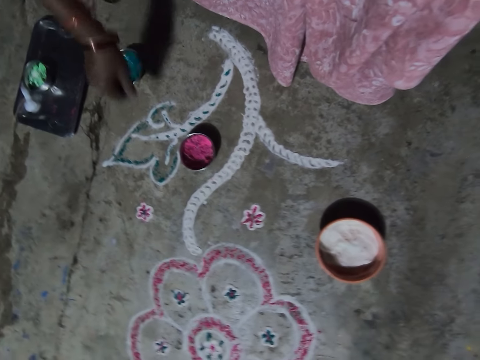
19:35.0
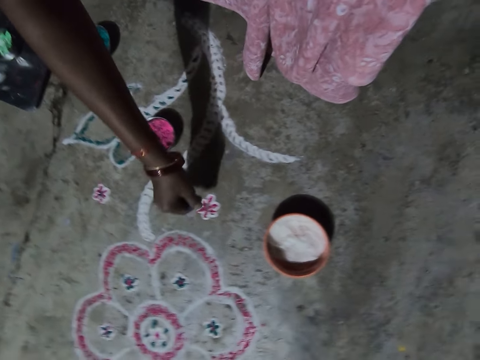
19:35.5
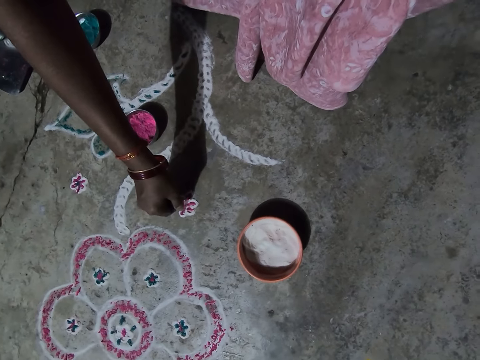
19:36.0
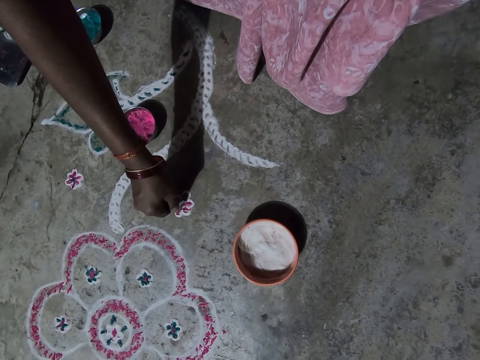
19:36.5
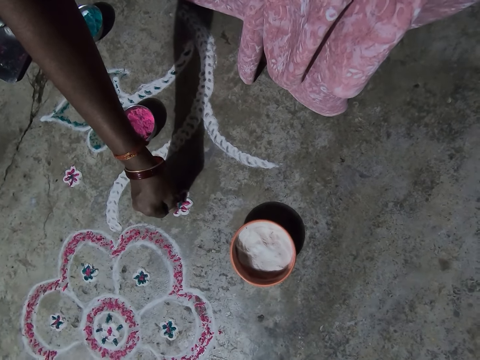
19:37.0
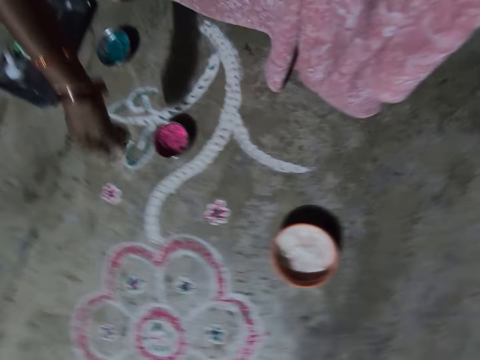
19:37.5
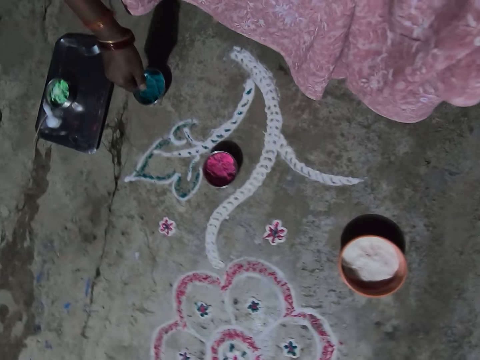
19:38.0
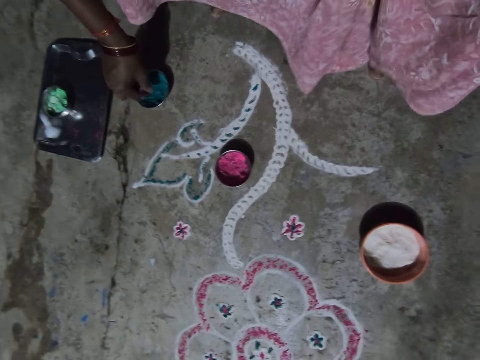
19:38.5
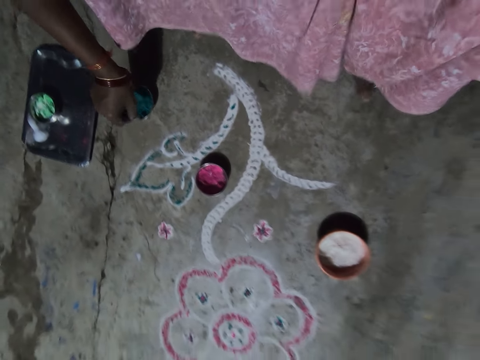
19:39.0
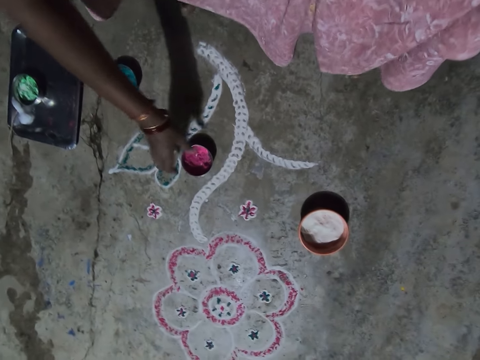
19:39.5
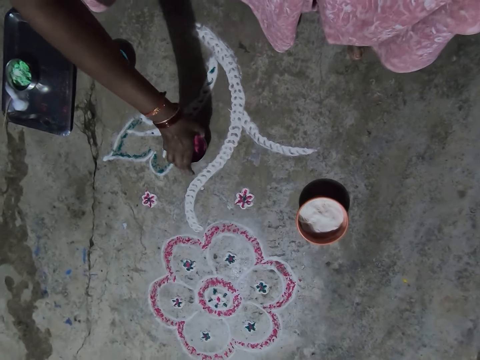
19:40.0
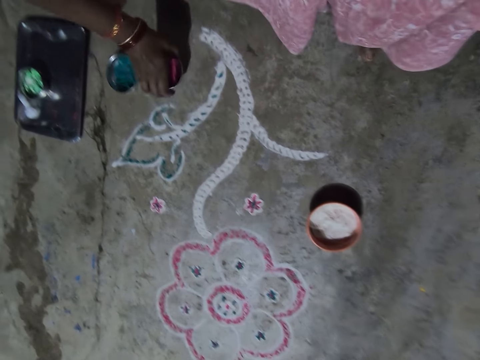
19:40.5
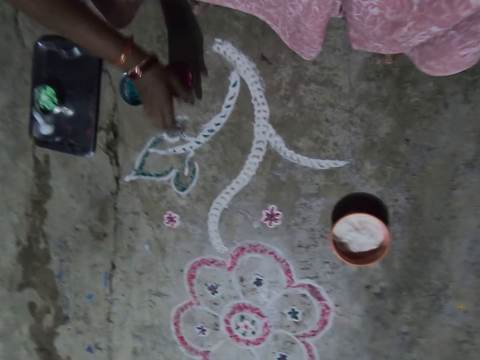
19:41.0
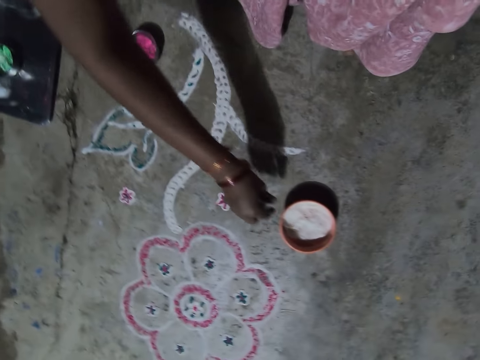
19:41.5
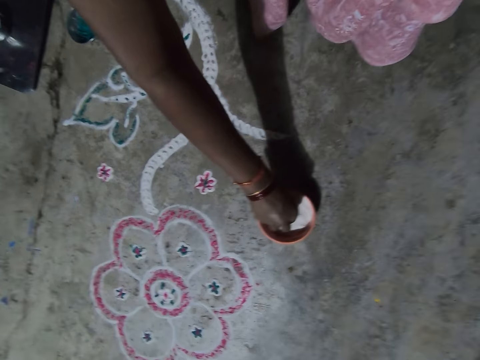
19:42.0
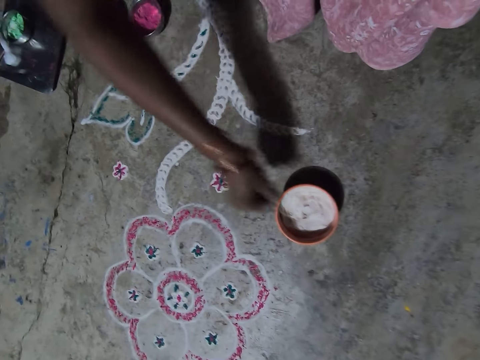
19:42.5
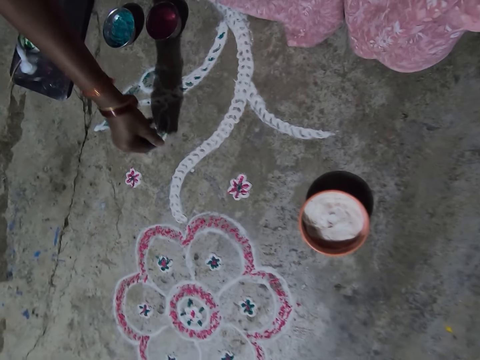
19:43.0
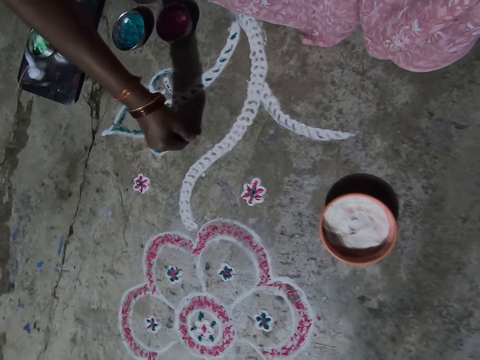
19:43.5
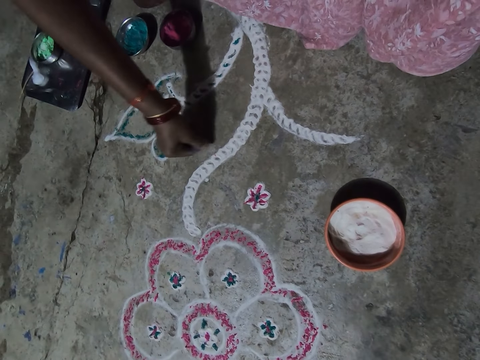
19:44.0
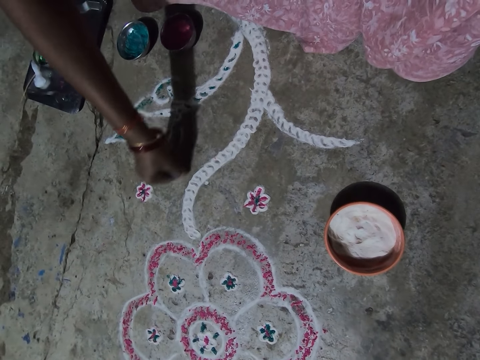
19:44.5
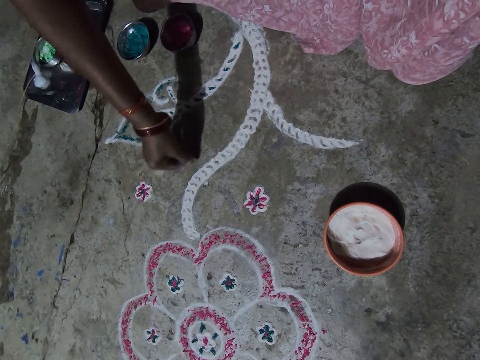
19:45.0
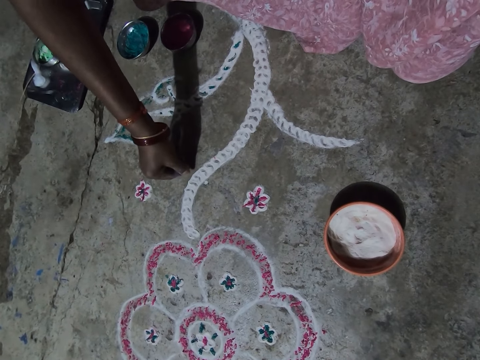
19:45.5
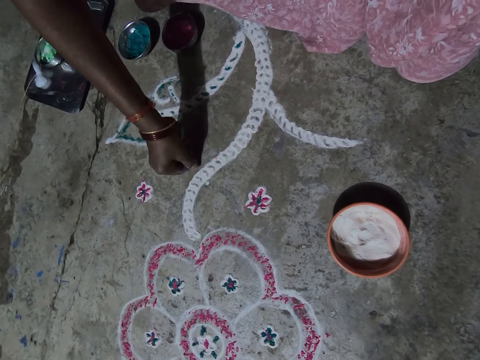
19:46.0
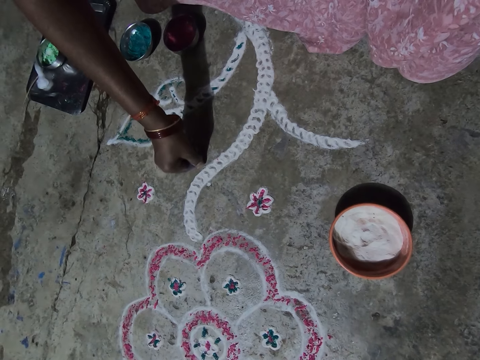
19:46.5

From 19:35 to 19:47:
The camera wearer colors the flower on the floor. They shift the bowl. They pick up the bowl with pink paint. They drop the bowl down. They pick white powder from the bowl with the right hand. They draw on the floor with the white powder.

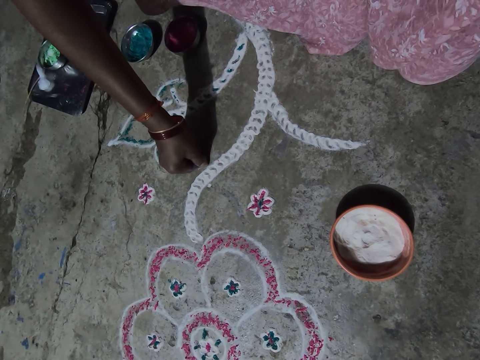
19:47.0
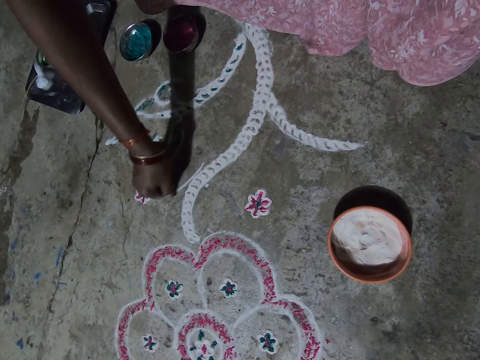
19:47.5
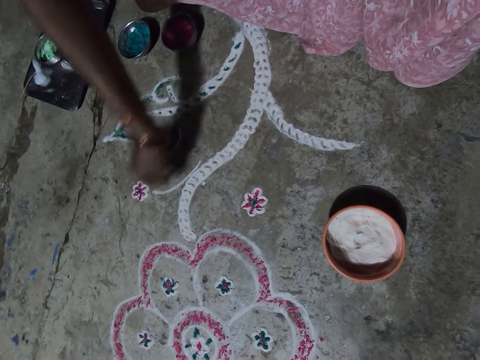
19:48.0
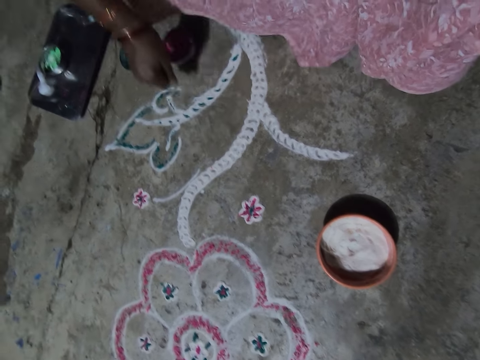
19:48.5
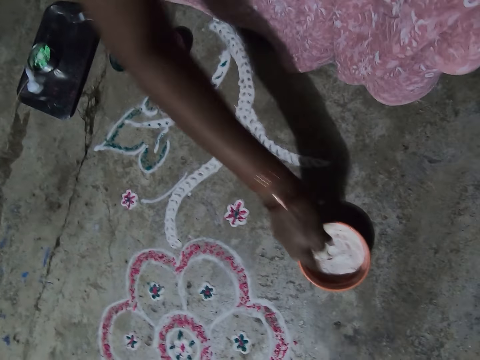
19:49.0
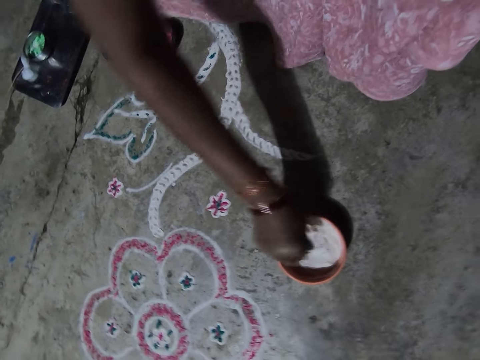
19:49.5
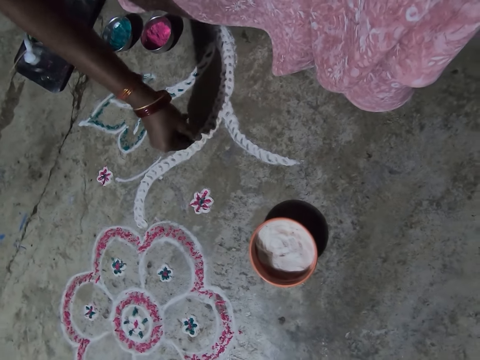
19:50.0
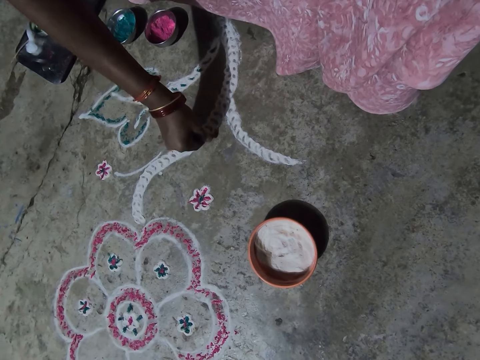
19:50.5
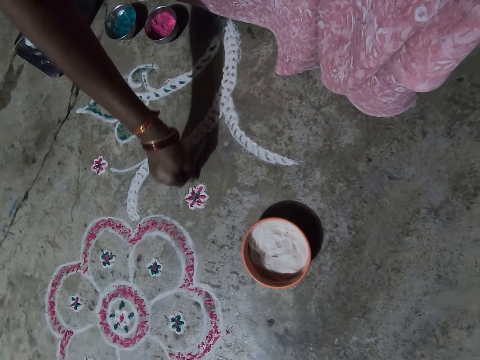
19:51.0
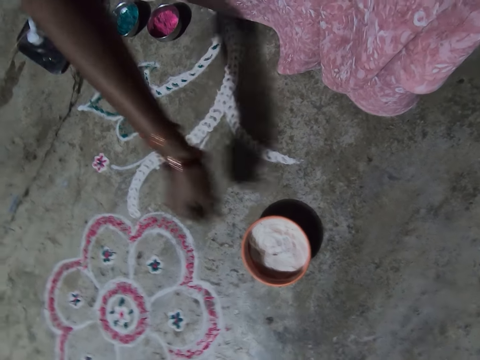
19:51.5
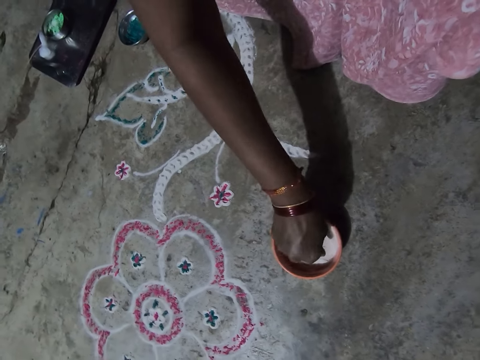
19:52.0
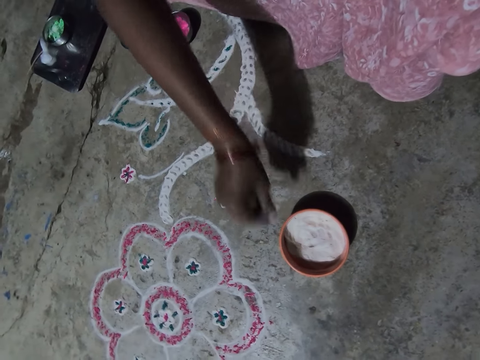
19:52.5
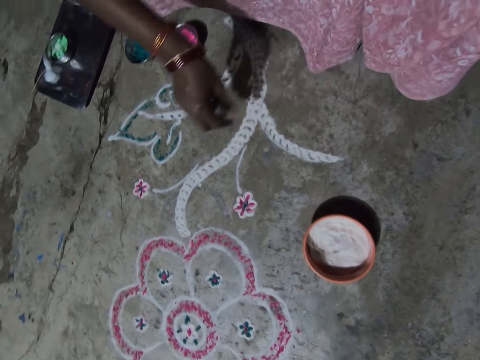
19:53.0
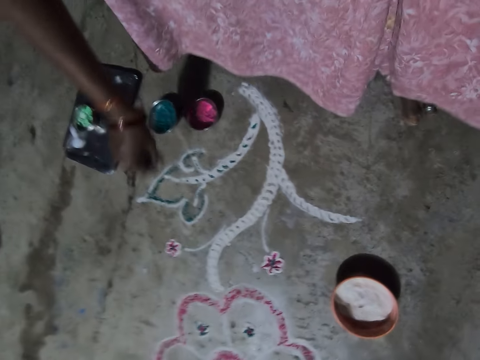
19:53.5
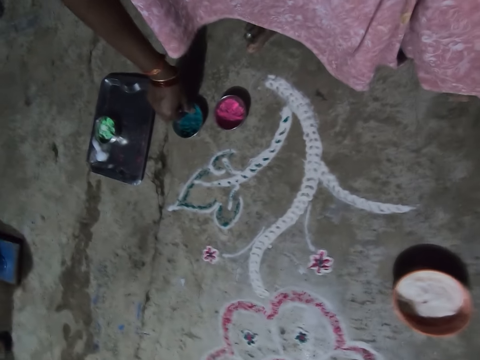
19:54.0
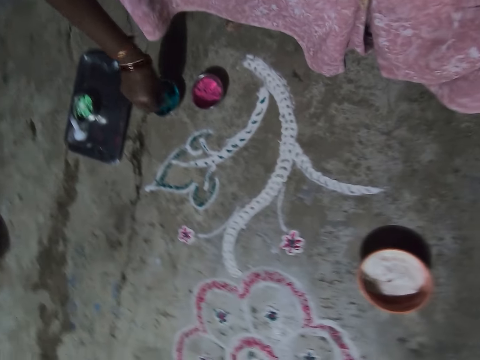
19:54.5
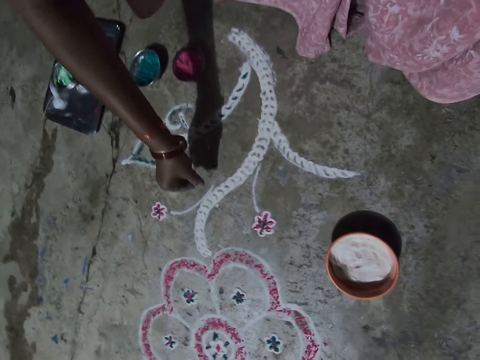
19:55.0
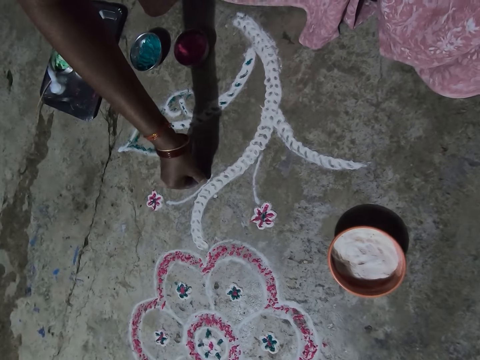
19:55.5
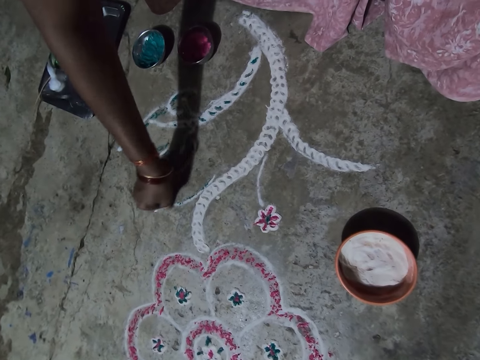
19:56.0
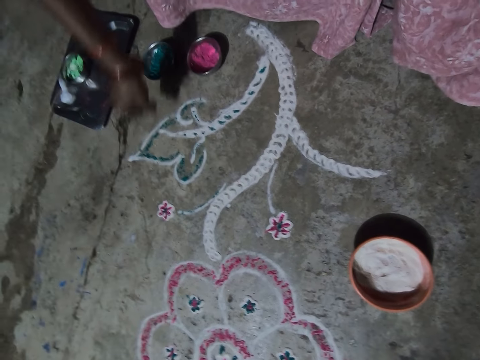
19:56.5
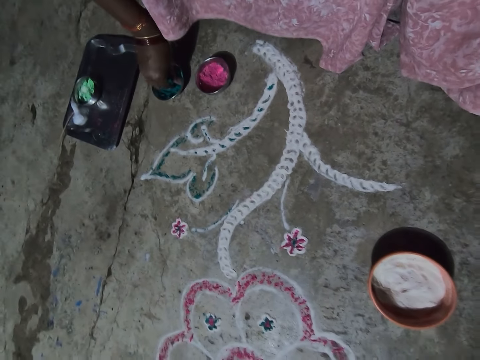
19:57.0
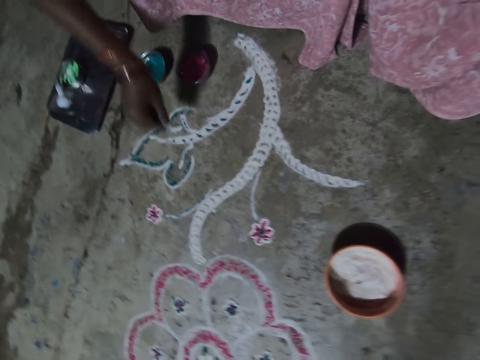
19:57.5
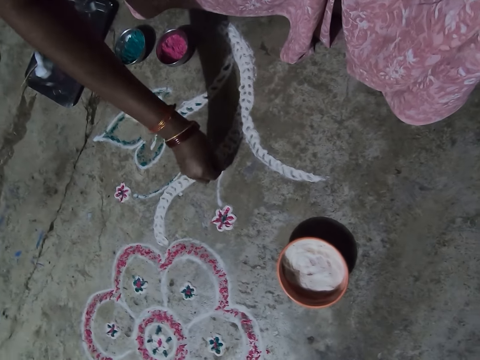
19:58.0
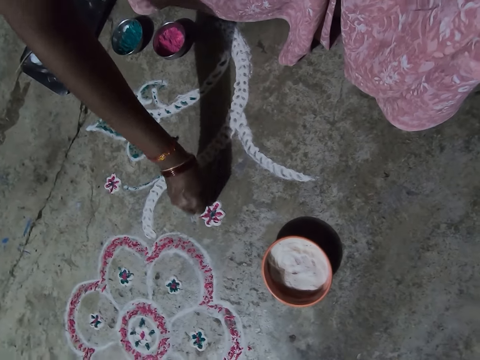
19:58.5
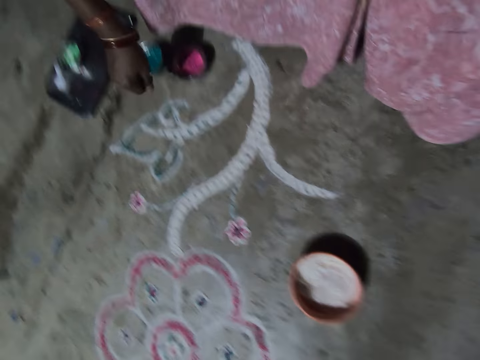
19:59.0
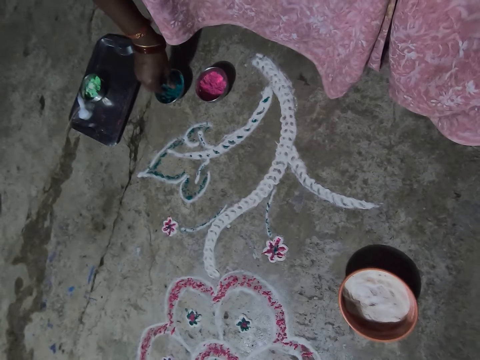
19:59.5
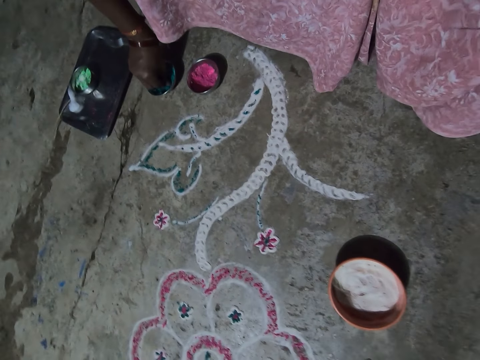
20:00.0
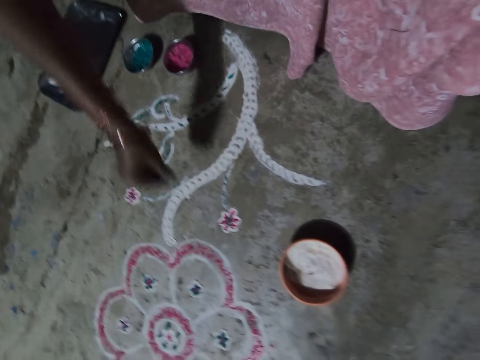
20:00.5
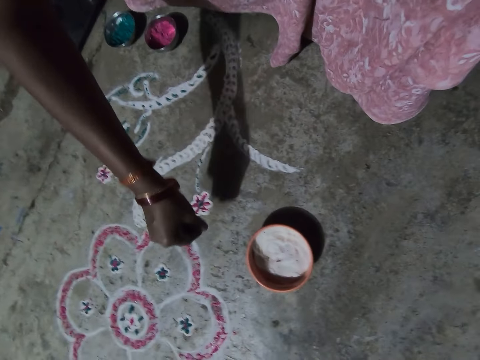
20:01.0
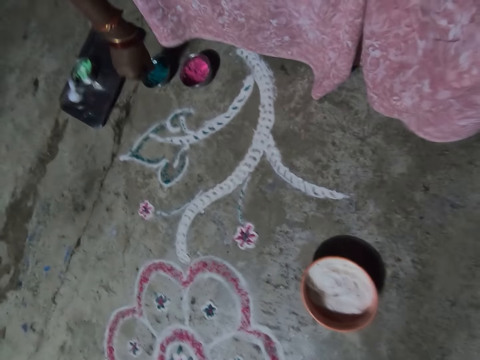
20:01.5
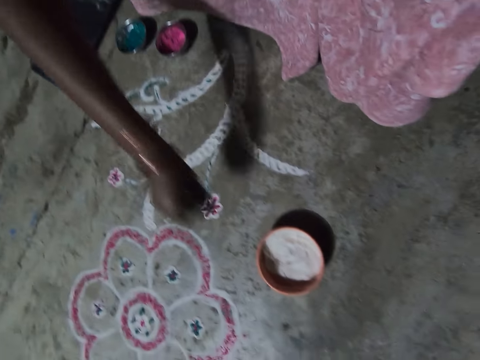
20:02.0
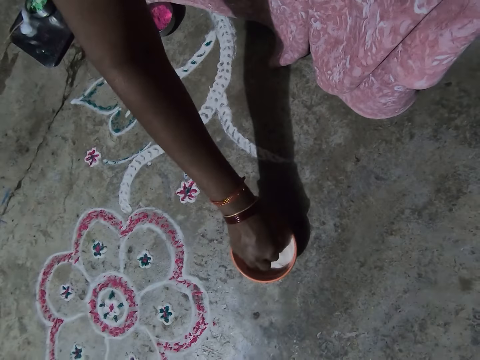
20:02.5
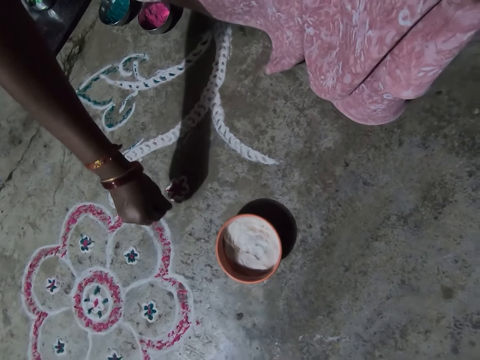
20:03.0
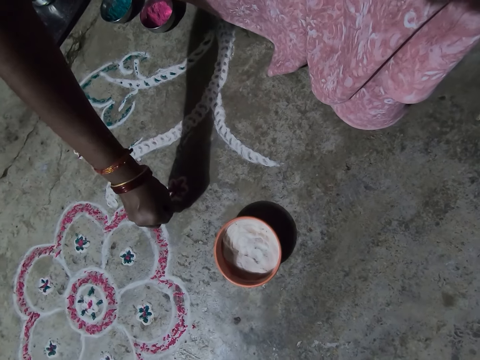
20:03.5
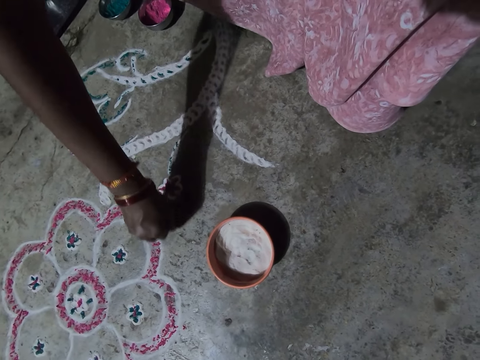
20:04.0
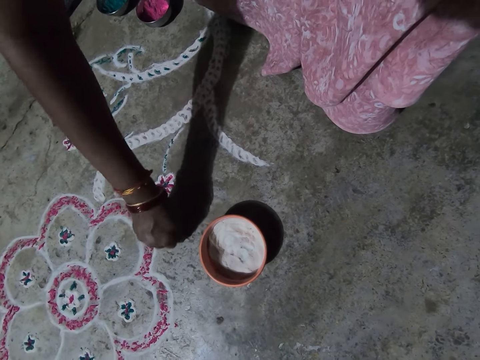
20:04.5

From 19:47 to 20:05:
The camera wearer picks white powder from the bowl with the right hand. She draws on the floor with the white powder. She rubs her fingers over the bowl. She picks the green color powder from the bowl with the right hand. She colors the flower on the floor. She picks the color powder from the bowl with the right hand. She colors the flower on the floor. She picks the color powder from the bowl with the right hand. She colors the flower on the floor. She picks white powder from the bowl with the right hand. She draws on the floor with the white powder.
